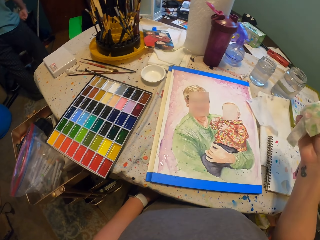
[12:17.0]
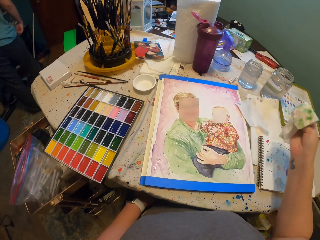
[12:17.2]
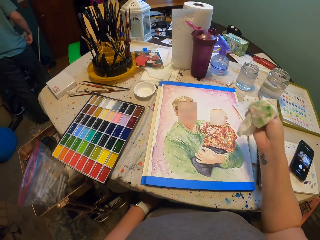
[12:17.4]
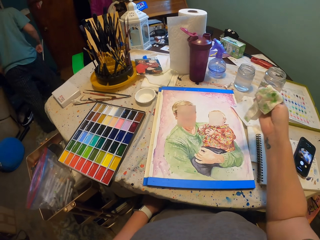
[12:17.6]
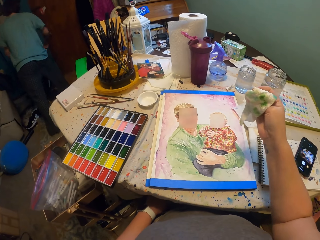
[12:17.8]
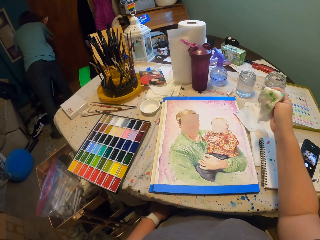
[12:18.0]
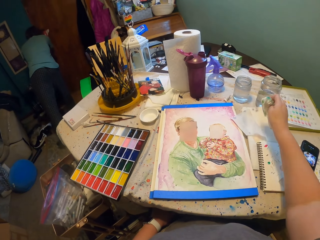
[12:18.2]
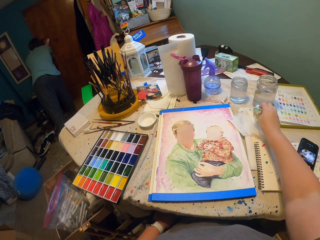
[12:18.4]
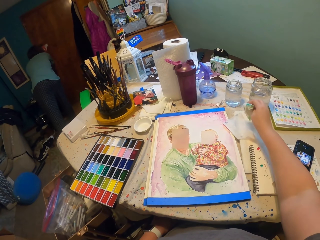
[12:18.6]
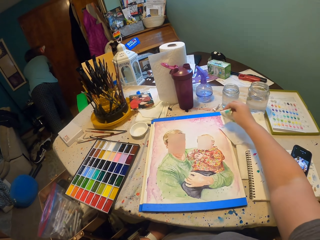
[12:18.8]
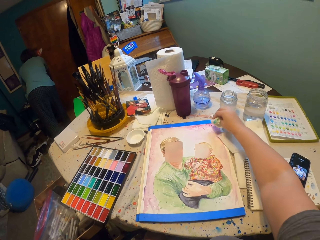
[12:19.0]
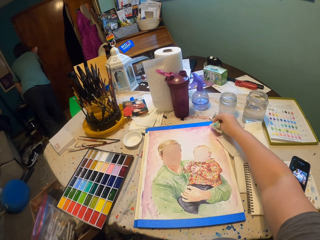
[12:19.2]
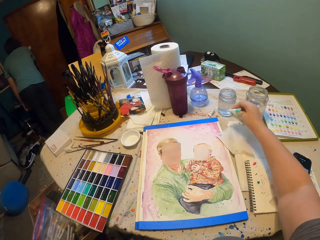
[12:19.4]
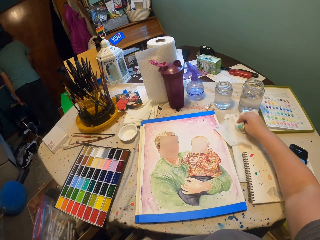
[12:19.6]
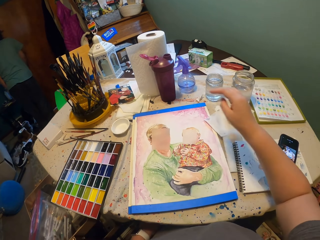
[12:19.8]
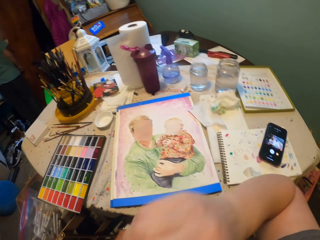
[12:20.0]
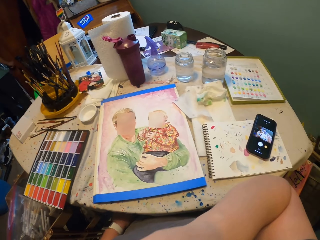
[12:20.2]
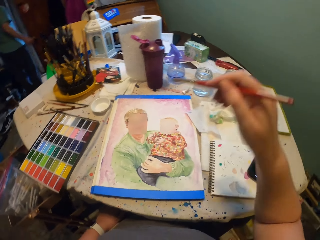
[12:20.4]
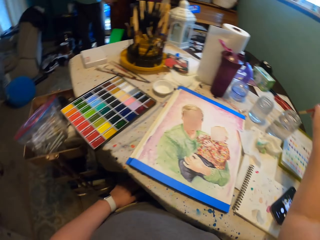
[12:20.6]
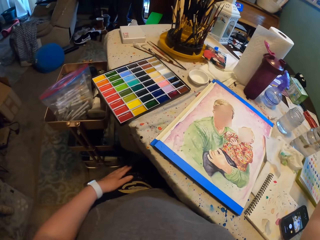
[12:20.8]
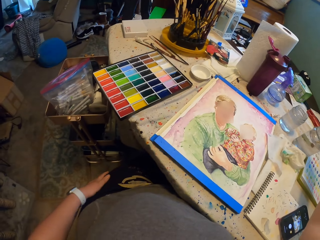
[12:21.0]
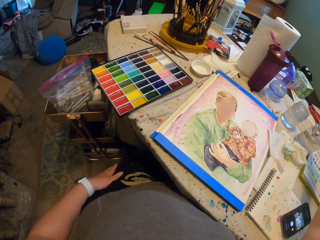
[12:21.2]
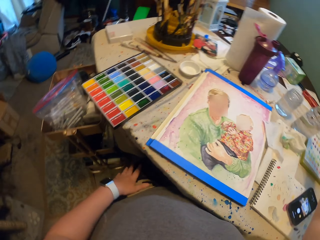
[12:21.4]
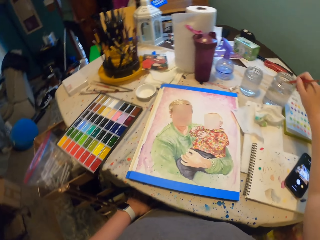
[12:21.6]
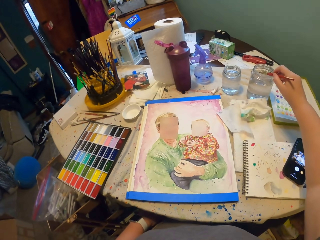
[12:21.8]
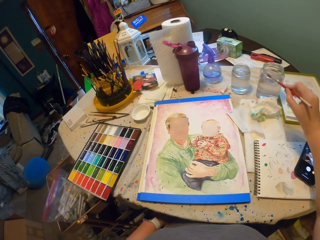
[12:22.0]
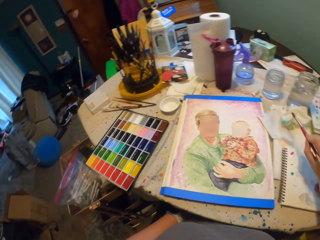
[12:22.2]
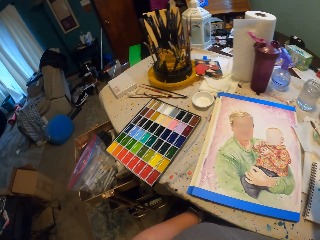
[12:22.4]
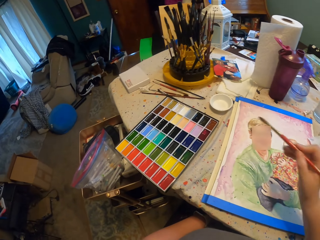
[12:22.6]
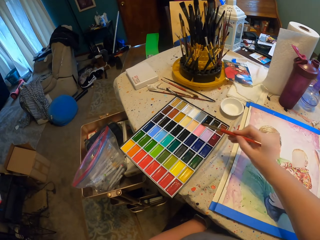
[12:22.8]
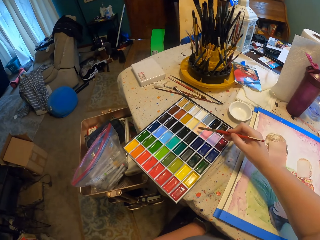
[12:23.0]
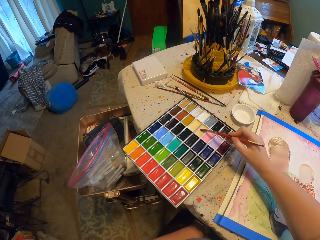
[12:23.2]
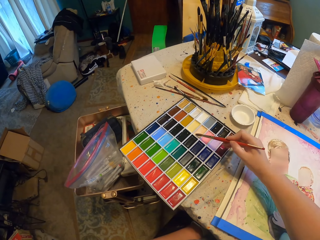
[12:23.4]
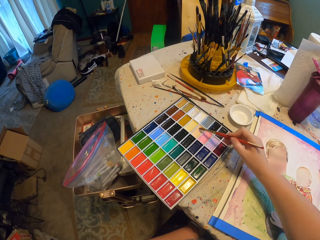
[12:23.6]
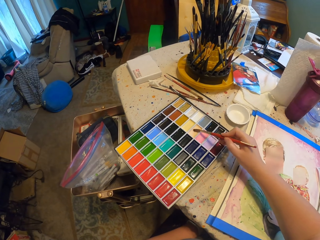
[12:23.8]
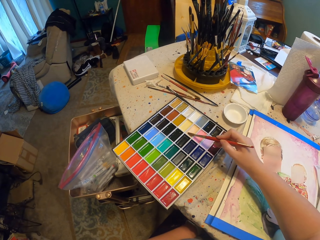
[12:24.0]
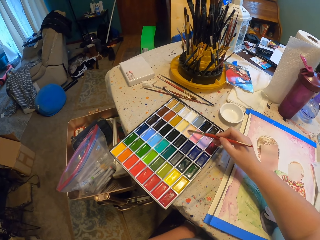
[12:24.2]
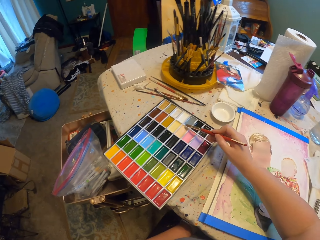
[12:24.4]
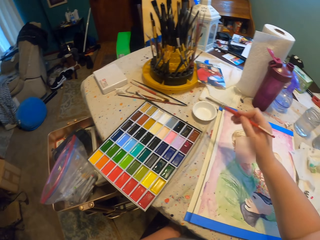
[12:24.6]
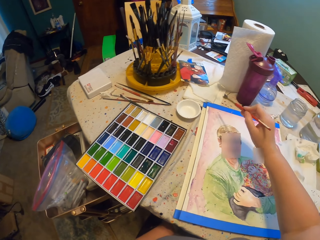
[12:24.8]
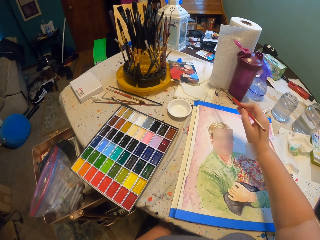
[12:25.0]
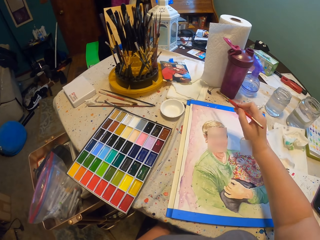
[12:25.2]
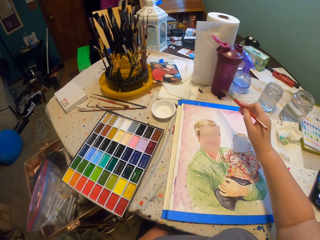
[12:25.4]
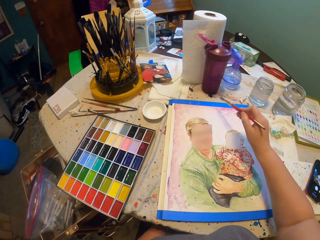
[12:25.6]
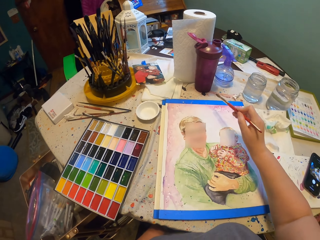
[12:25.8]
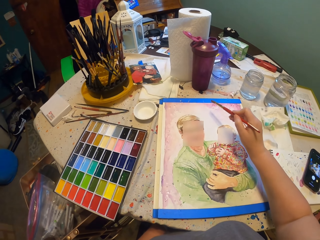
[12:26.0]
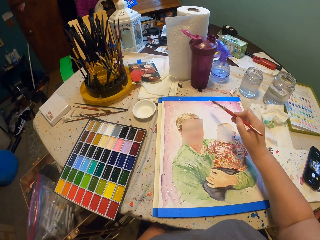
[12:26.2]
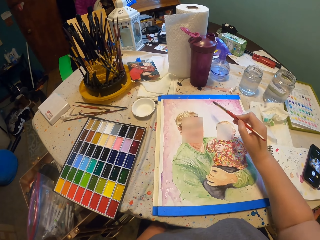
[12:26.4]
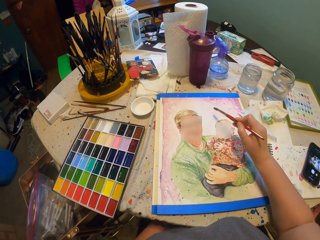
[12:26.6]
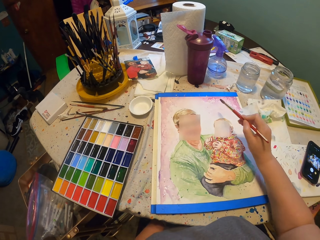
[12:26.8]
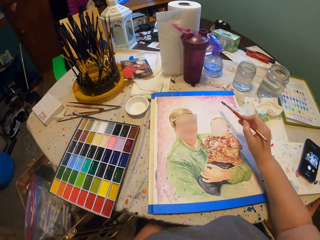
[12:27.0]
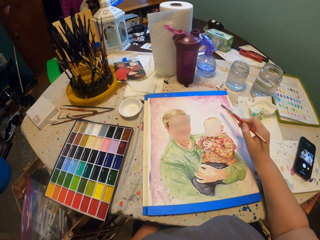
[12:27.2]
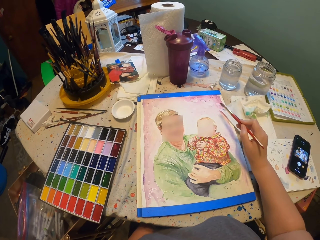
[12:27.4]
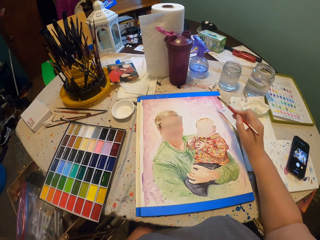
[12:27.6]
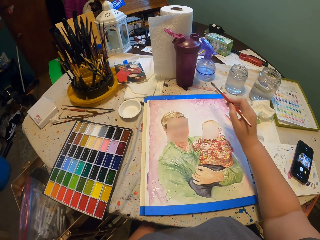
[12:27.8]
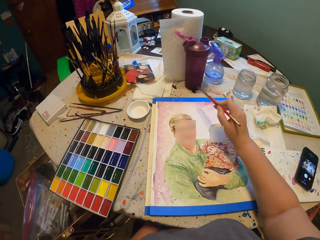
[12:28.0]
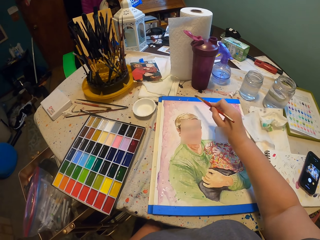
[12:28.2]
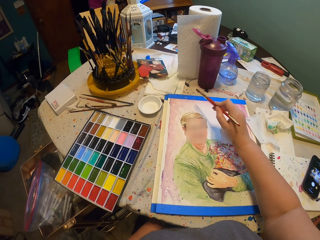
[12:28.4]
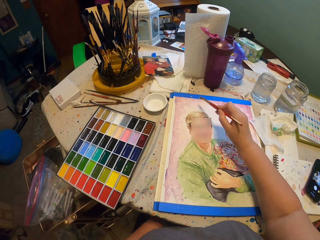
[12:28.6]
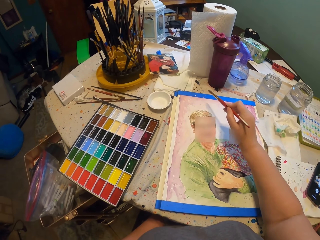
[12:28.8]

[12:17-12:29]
A person takes something at the door. The person opens the door. The camera wearer puts the tissue paper down. They take the painting brush. They dip the painting brush in the water. They move the painting brush on the book. The person closes the door. The camera wearer puts the brush in the box of paint. They scoop paint. They put the paint on the drawing book. They sprinkle paint on the wall art.

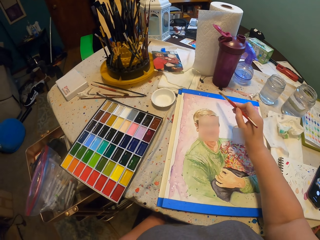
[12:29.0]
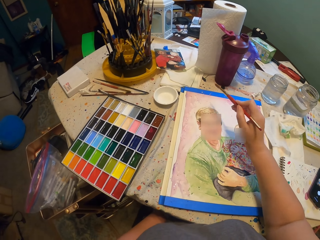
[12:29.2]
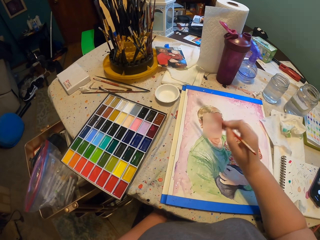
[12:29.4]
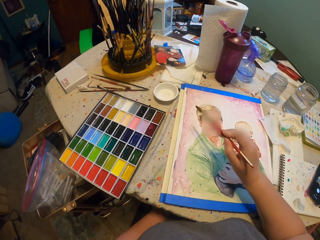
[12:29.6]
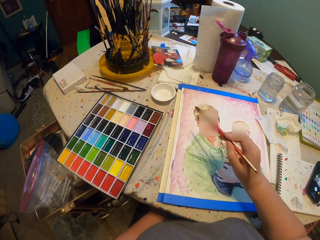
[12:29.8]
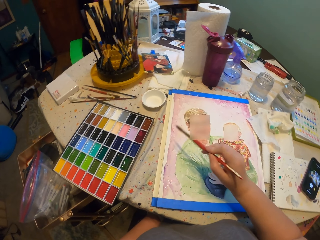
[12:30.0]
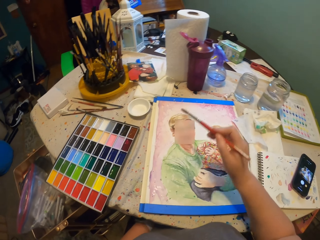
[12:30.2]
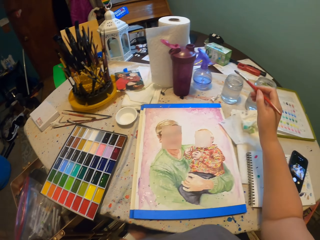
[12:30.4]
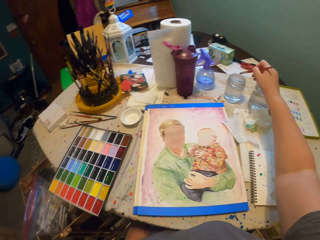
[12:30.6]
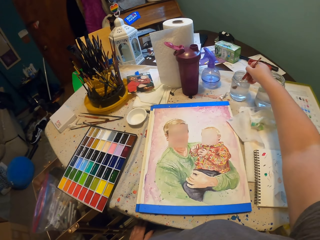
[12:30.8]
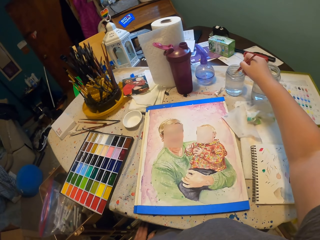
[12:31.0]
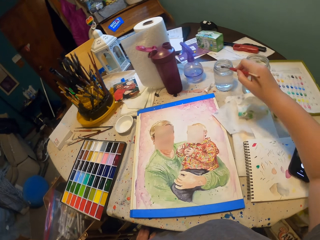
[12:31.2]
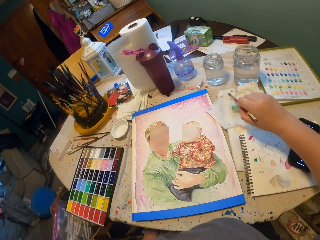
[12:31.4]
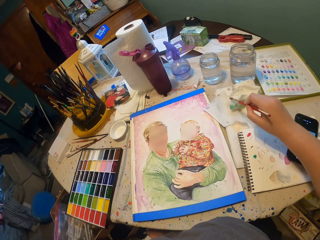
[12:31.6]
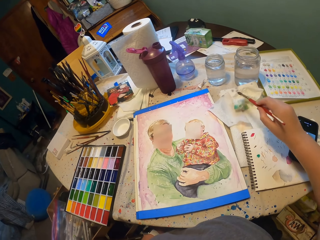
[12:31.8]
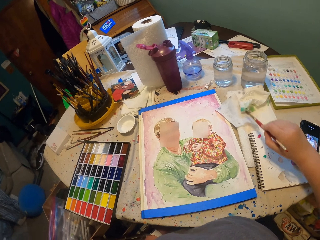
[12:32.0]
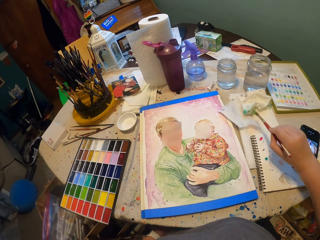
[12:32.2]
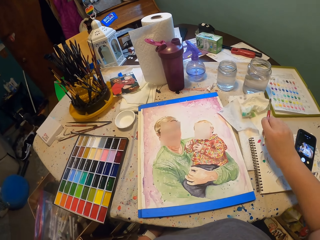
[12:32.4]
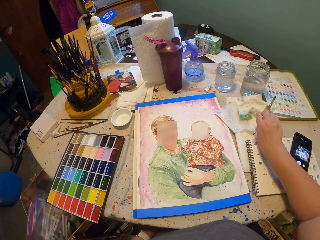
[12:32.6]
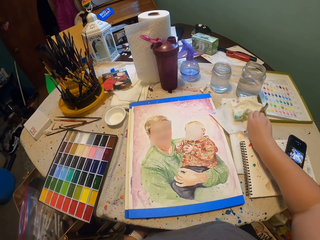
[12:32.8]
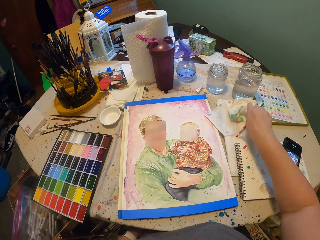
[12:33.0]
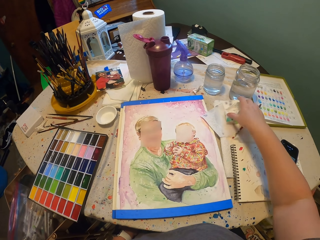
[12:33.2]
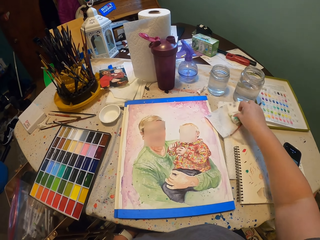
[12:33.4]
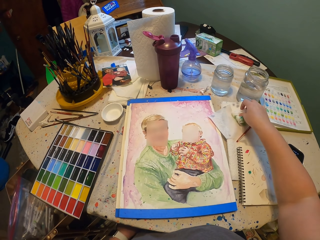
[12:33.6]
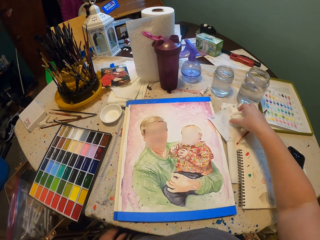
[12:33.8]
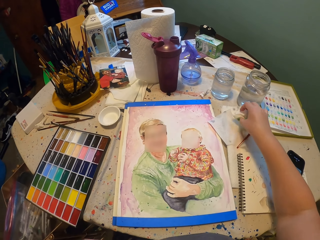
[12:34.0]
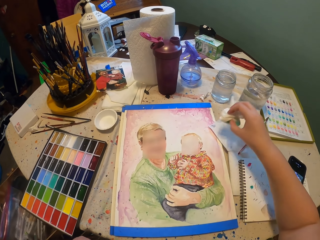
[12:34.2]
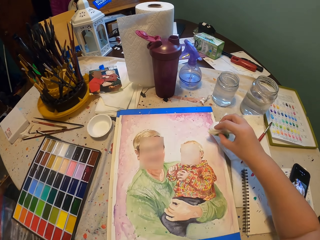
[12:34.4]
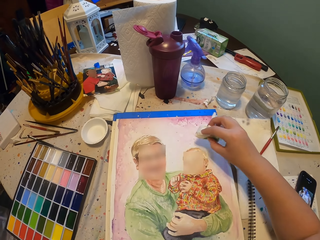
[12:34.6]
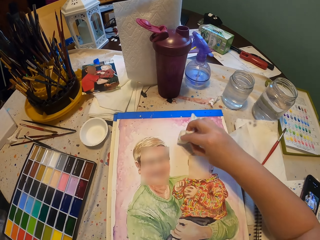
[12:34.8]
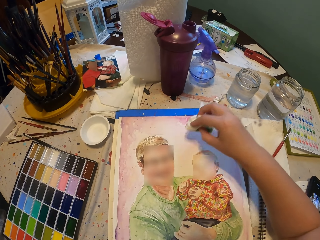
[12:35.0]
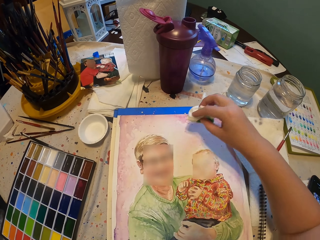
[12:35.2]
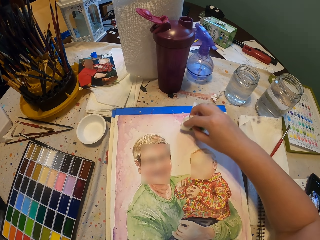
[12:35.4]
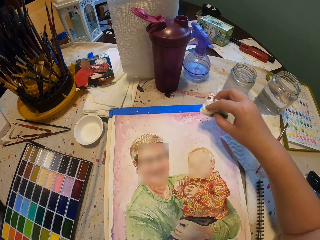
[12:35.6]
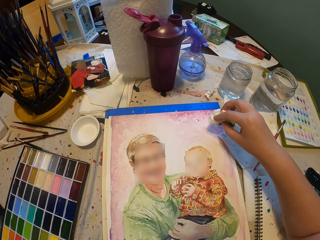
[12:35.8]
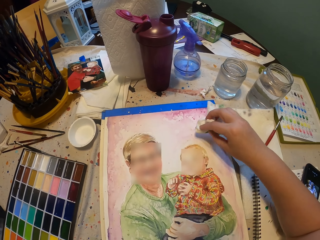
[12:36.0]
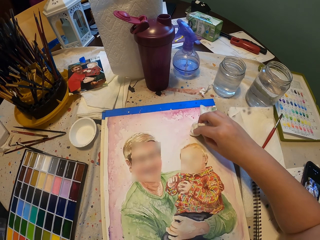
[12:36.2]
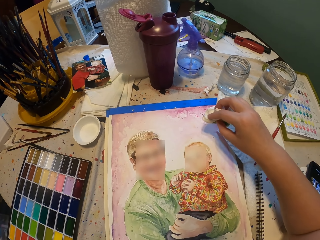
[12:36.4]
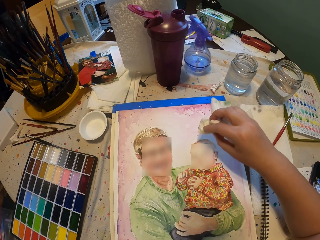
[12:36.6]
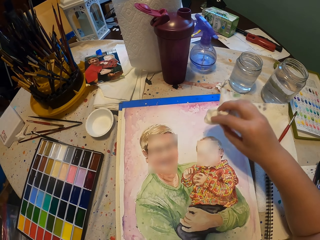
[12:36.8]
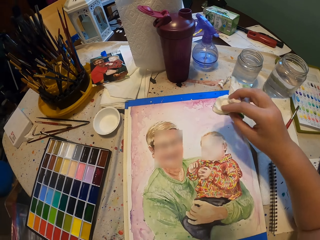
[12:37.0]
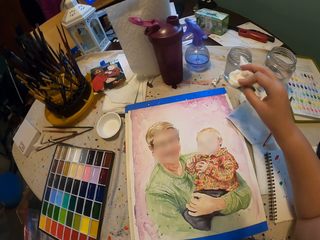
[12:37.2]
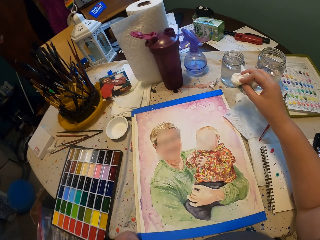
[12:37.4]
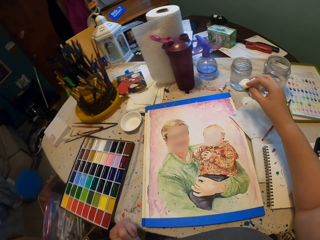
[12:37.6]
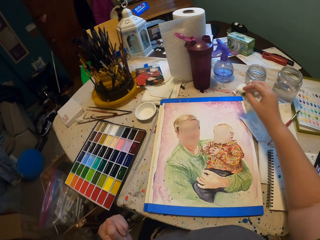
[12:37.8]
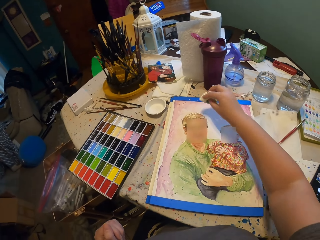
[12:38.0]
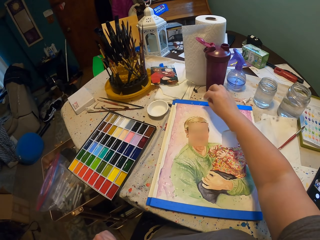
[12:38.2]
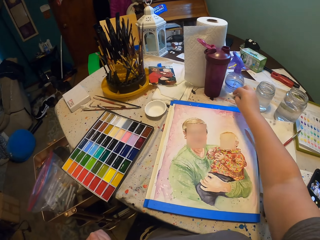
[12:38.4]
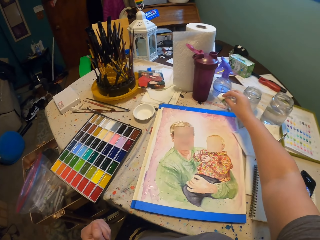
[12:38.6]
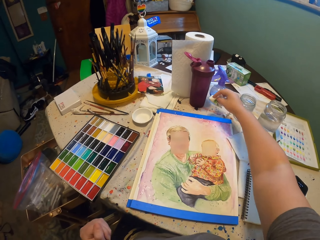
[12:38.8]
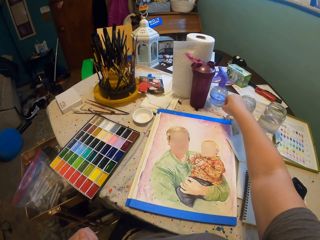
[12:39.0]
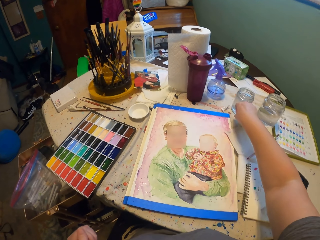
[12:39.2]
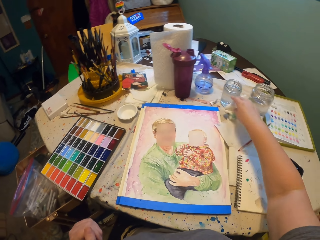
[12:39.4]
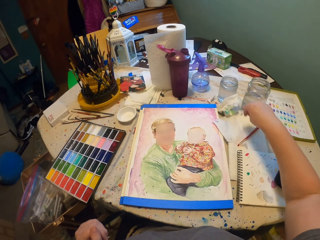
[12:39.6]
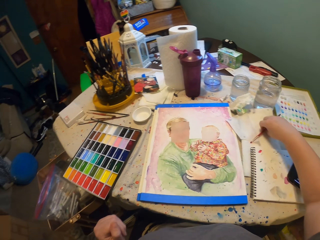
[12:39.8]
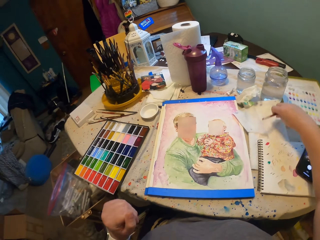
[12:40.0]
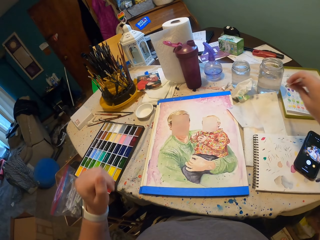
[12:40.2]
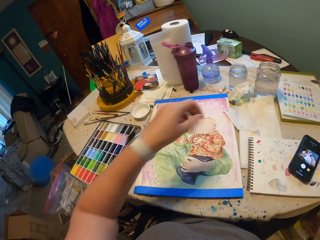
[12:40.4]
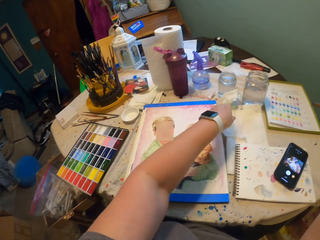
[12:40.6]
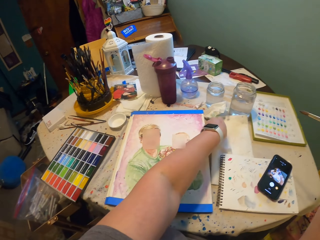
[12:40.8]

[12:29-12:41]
The camera wearer dips the painting brush in the water. They move the painting brush on the book. They put the painting brush down. They pick up the tissue paper. They wipe the paint. They pat the paint on the wall art. They put the tissue paper down. They pick up the painting brush.
